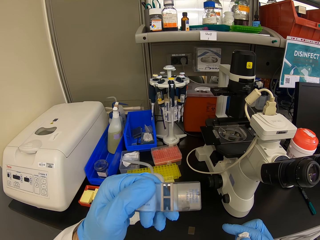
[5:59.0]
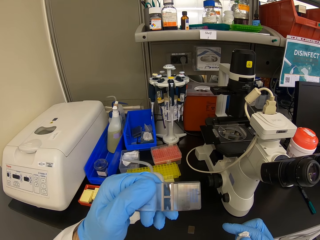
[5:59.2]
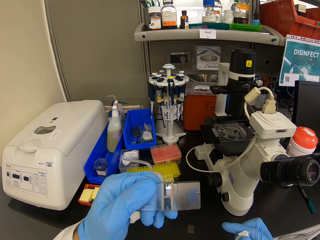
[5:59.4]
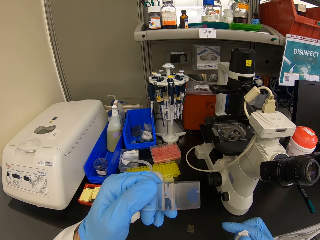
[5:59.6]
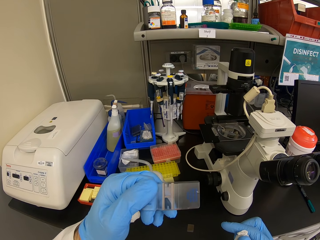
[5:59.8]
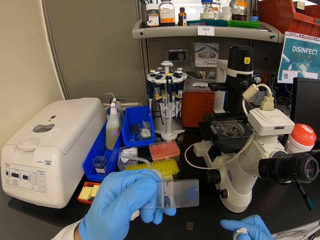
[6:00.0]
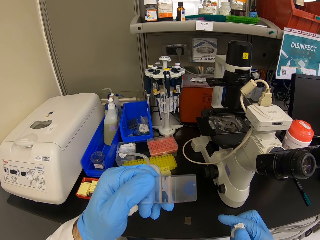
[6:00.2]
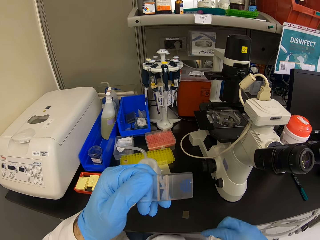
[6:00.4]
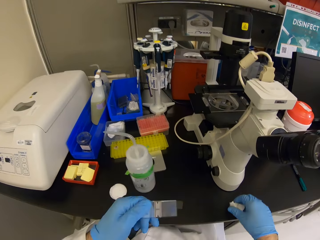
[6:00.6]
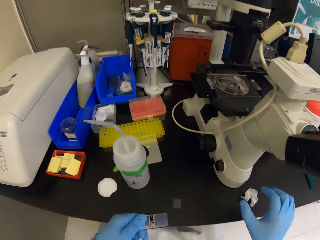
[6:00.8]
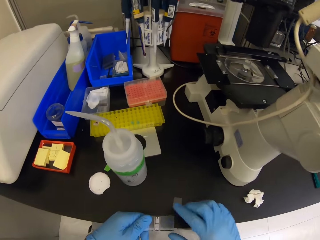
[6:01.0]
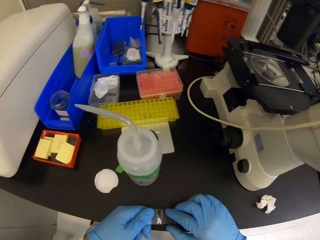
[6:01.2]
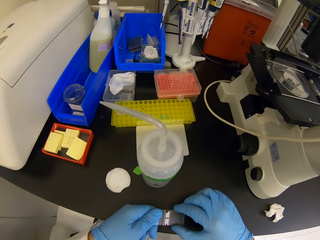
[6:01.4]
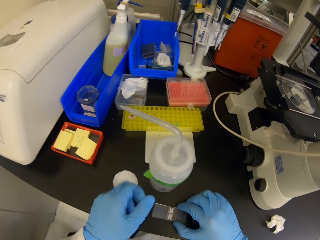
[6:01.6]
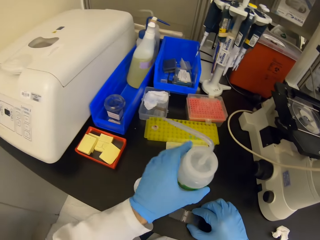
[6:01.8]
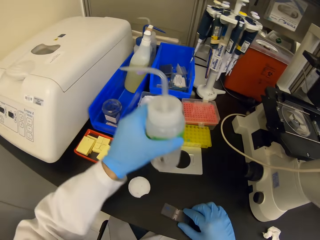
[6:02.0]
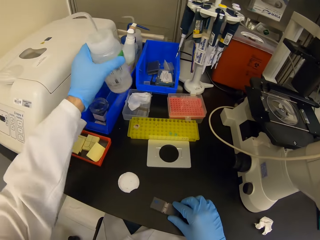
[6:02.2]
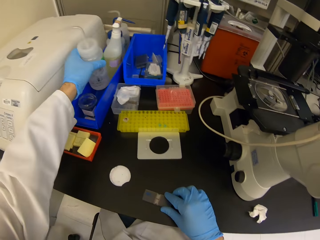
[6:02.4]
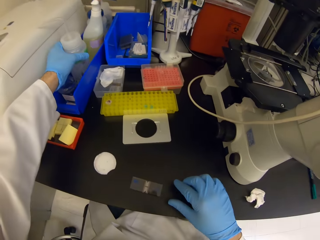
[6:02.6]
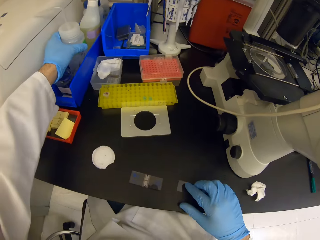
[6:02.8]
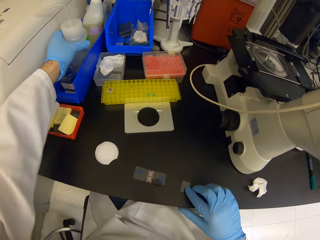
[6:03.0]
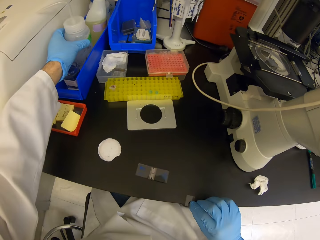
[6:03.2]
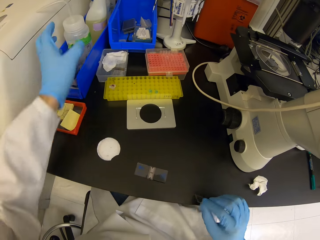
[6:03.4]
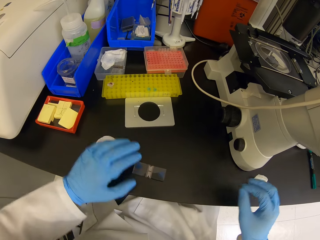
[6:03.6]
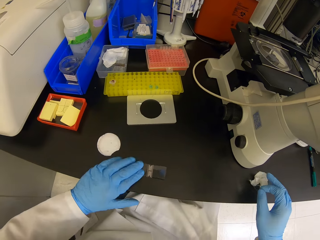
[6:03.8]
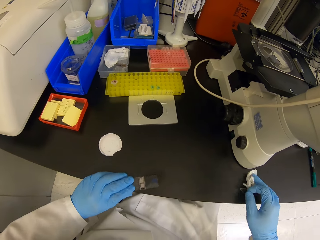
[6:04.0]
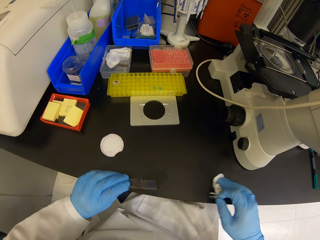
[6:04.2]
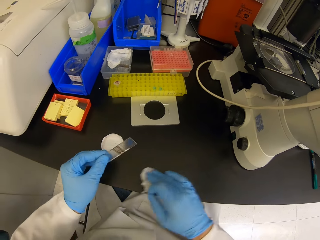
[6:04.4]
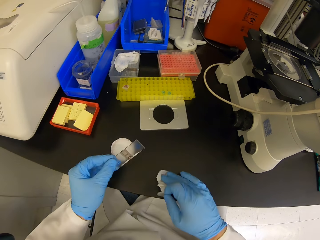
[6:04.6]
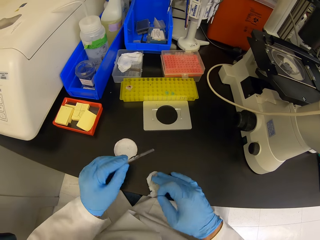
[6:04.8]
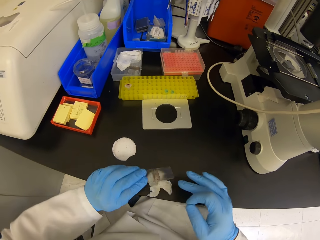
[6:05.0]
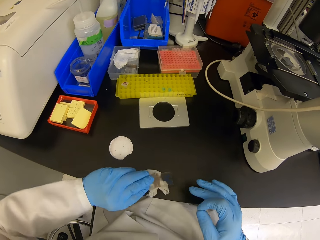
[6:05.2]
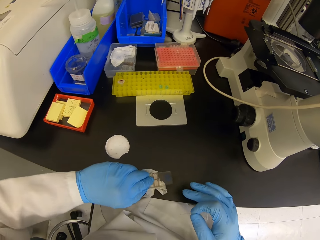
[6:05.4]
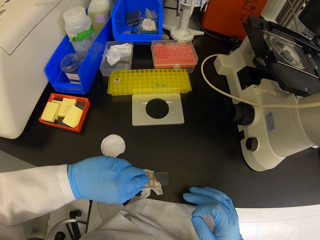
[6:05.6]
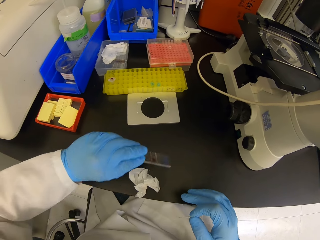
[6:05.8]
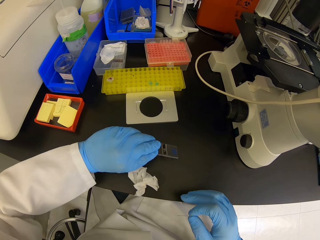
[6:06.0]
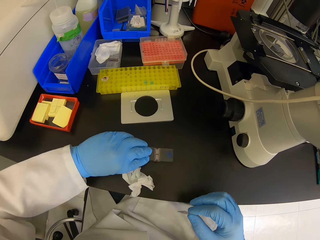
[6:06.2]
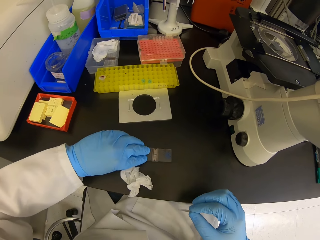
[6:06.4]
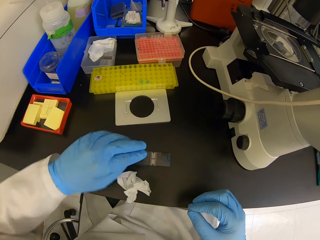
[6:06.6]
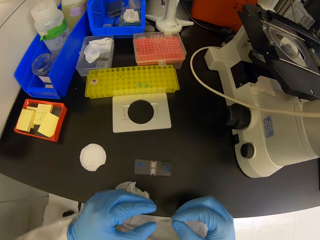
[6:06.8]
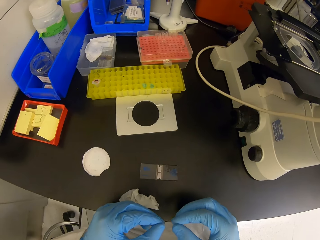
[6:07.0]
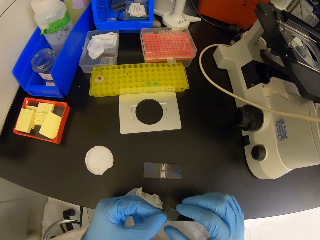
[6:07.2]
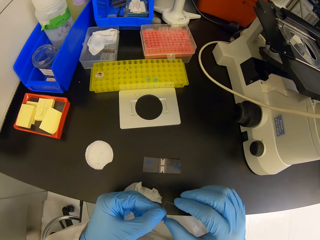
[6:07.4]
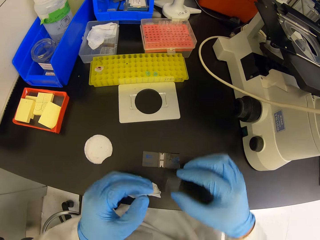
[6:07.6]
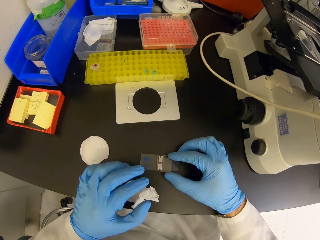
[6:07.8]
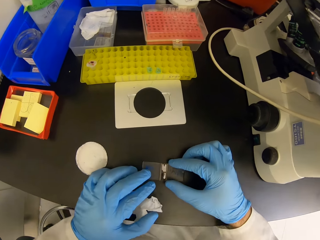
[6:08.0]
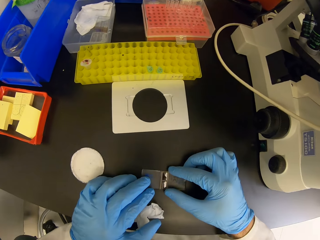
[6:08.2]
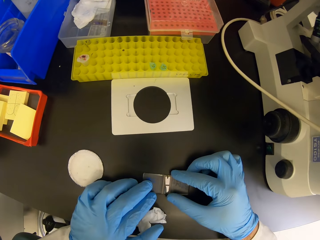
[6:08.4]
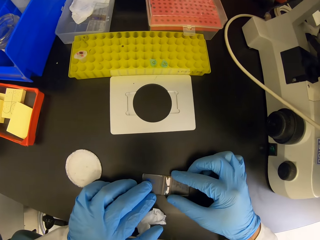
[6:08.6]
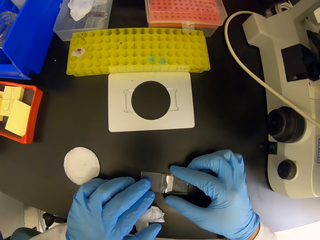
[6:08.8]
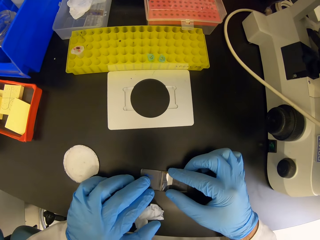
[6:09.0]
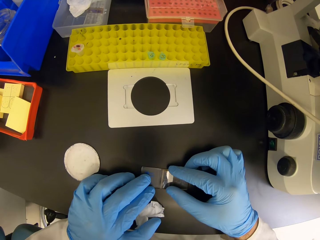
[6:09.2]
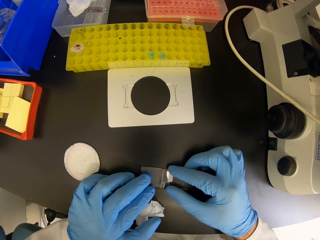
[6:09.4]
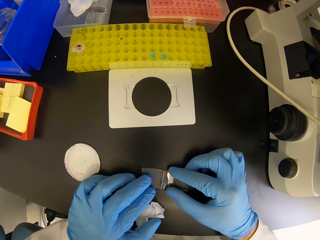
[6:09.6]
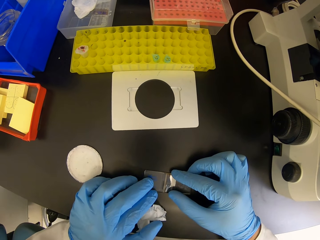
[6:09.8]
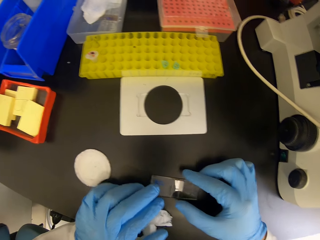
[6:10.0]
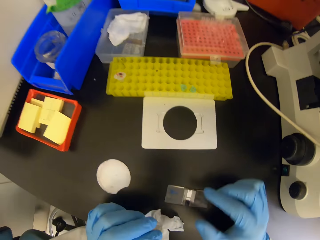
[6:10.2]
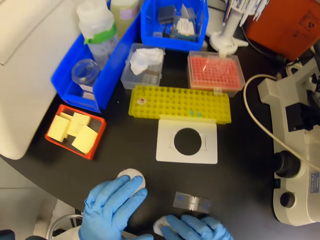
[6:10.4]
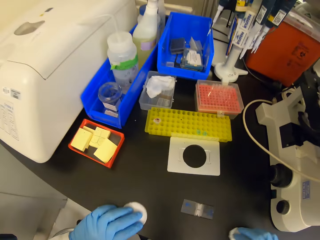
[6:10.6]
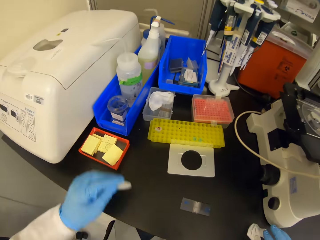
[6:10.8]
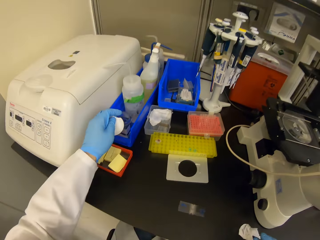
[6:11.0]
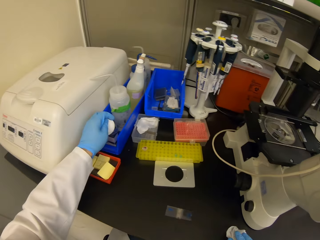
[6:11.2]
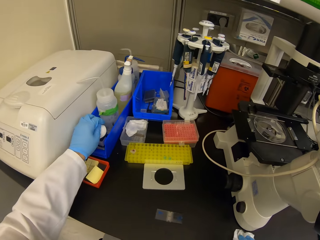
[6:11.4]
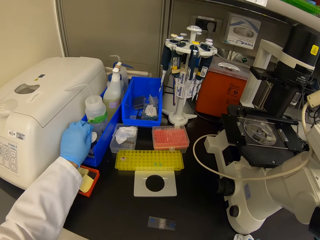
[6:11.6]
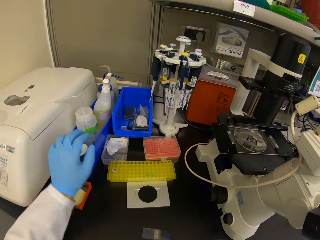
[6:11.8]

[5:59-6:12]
The camera wearer picks up a bottle and puts the bottle aside. They put the glass on a tissue paper, wipe the glass on the wipe and put the glass down. They place something on the glass. They stare at the glass, cover a container with a lid and pick up something.

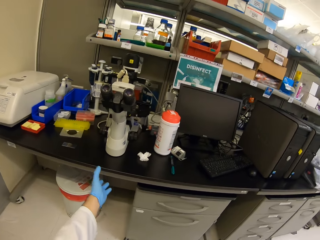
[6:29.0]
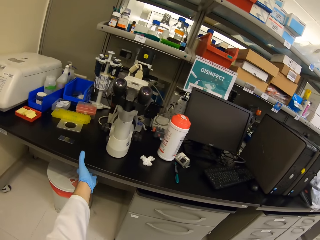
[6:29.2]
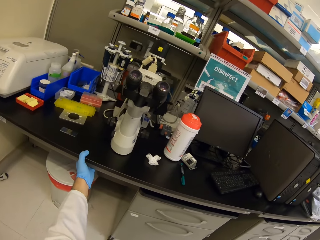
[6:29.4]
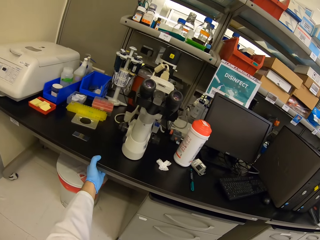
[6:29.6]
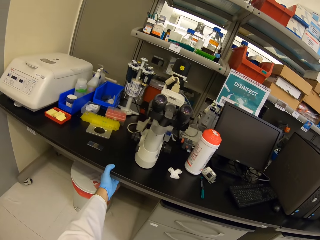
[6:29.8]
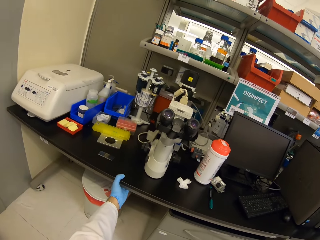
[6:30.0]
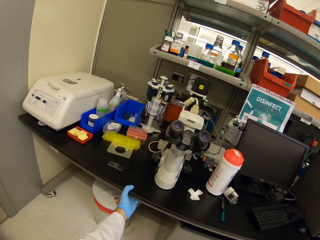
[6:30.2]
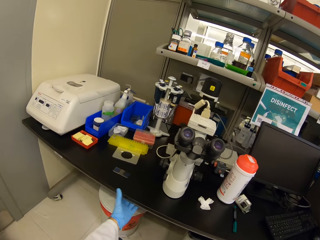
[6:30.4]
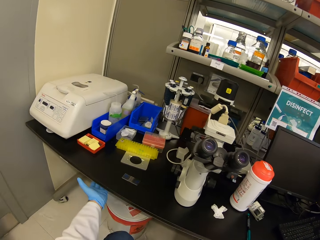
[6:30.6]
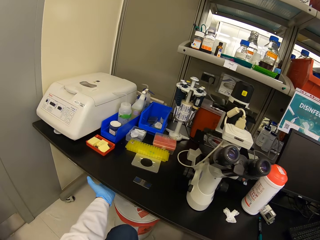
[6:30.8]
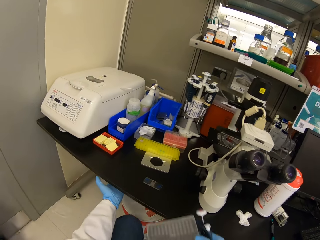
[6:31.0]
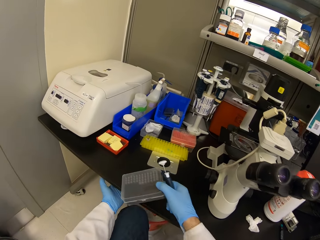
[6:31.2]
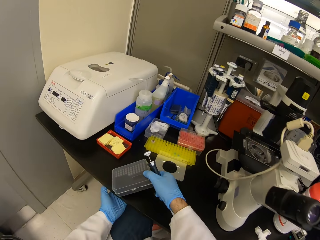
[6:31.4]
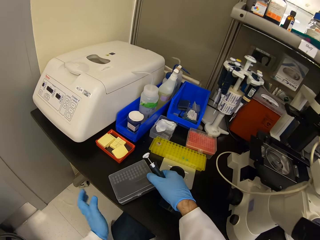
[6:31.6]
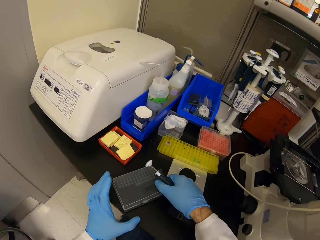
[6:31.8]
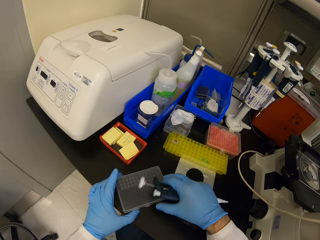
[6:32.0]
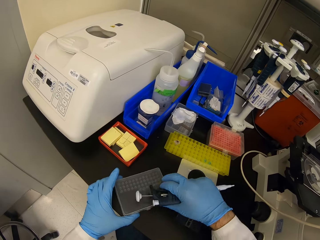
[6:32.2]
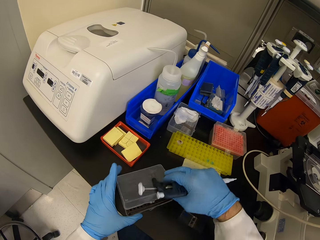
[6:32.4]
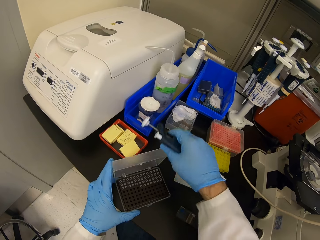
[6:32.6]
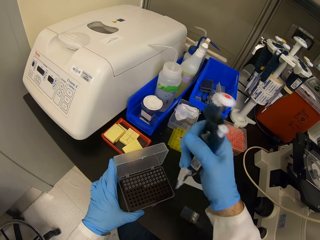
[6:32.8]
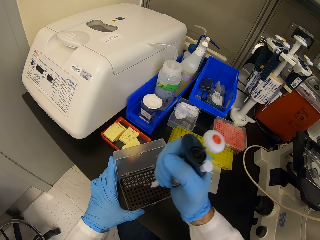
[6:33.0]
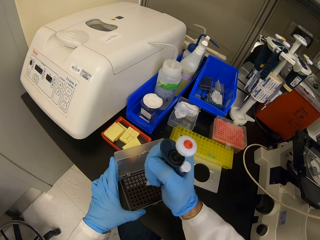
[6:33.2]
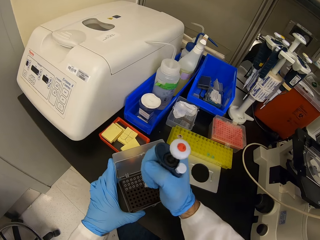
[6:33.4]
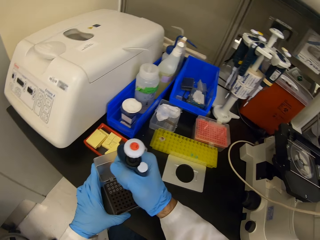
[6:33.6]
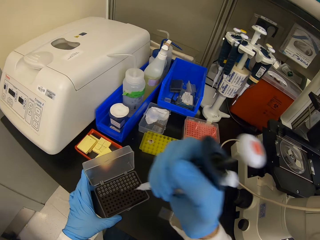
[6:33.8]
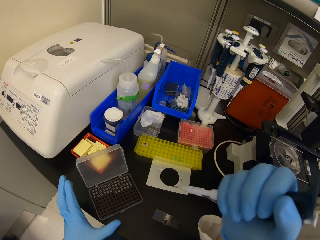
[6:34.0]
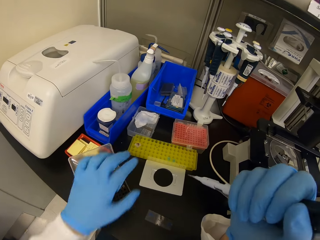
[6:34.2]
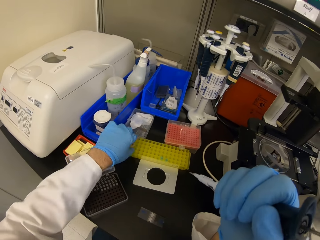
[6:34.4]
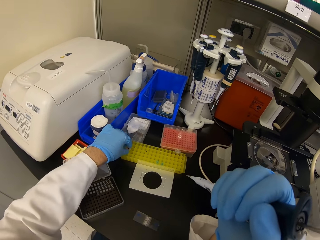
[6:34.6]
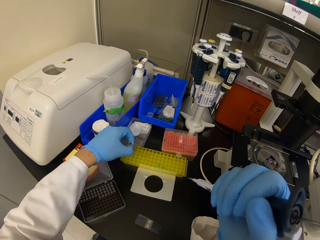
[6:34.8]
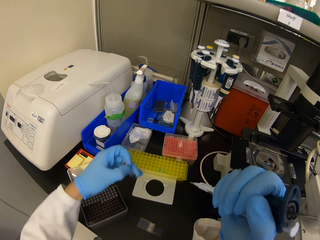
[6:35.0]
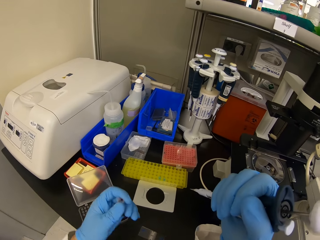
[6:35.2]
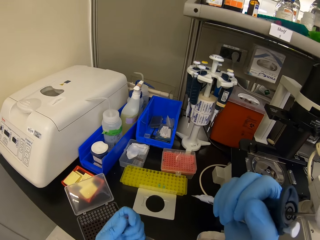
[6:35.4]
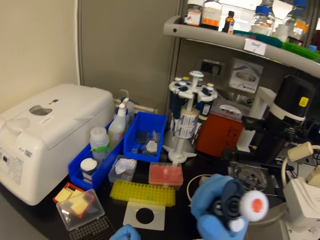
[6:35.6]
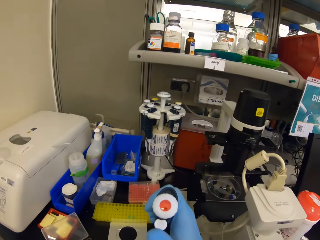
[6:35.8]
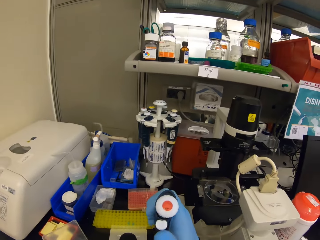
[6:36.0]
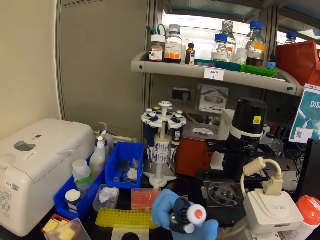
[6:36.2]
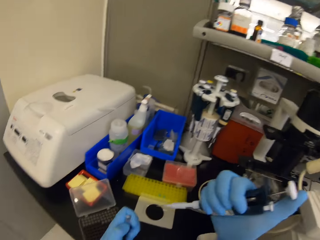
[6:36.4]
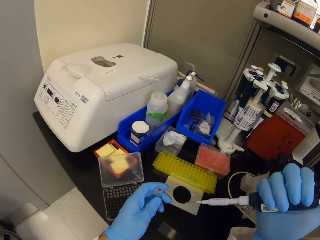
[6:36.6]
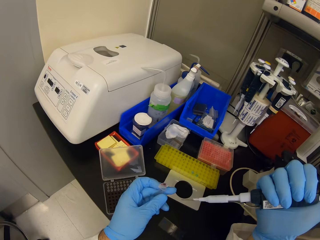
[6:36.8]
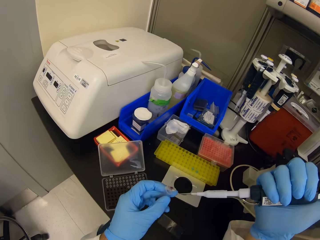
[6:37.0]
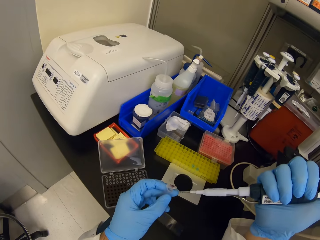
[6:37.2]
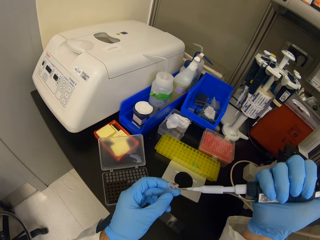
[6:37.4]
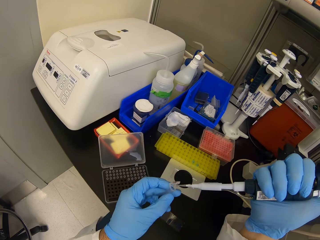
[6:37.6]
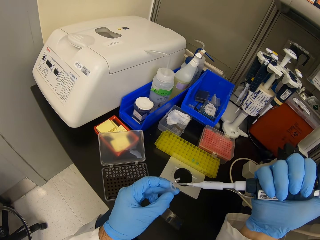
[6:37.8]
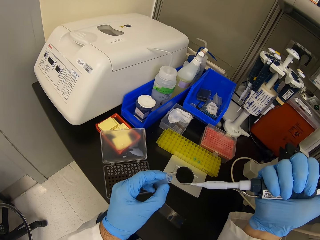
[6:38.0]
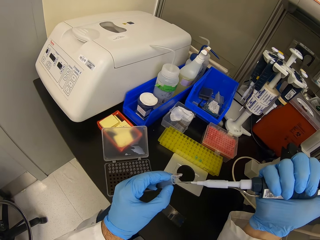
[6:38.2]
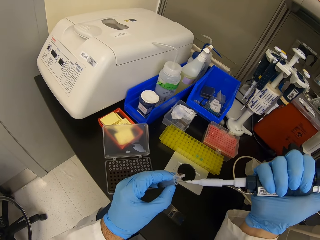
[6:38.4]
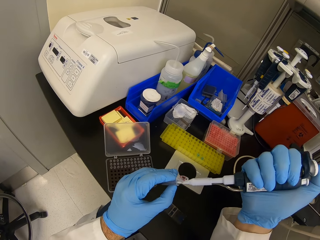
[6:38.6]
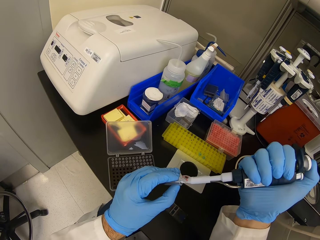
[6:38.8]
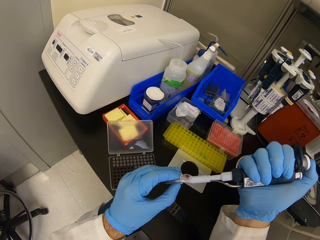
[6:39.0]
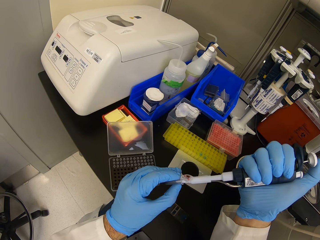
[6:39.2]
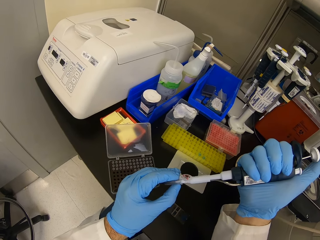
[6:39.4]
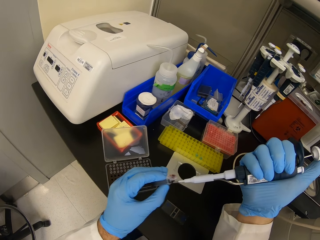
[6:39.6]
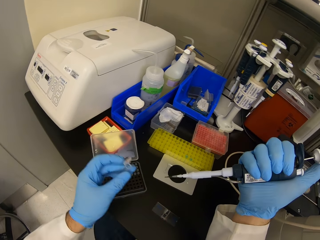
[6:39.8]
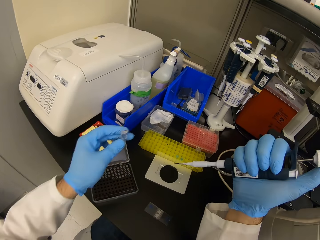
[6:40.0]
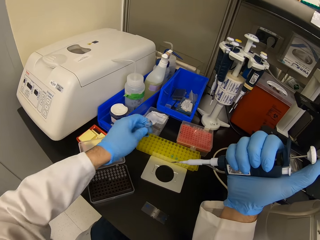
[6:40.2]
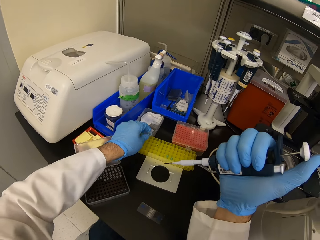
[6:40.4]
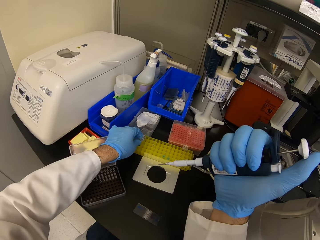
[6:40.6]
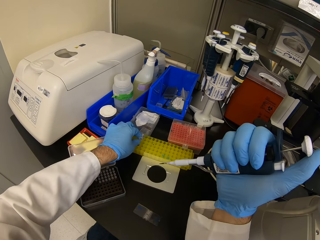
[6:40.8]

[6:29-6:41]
The camera wearer holds beneath the table. They move their hand beneath the table. They place a container on the table. They open the container. They suck liquid from the container with a gun. They pick up something from the container. They pick up a tube. They look around. They stare. They suck liquid in the tube. They insert both items on hand. They move something. They put the tube down on the container.
